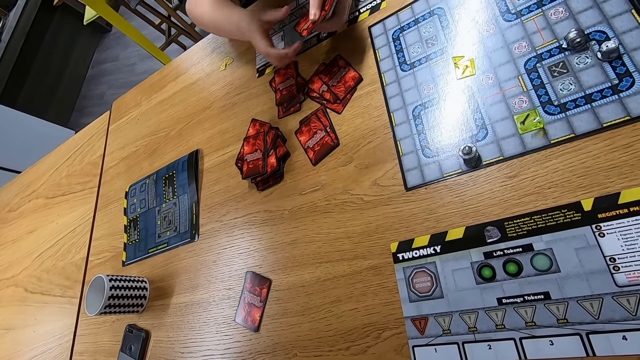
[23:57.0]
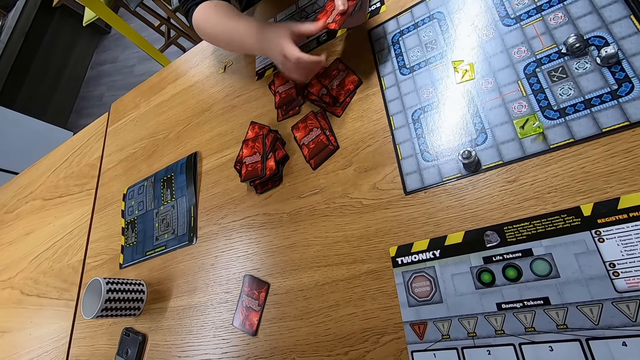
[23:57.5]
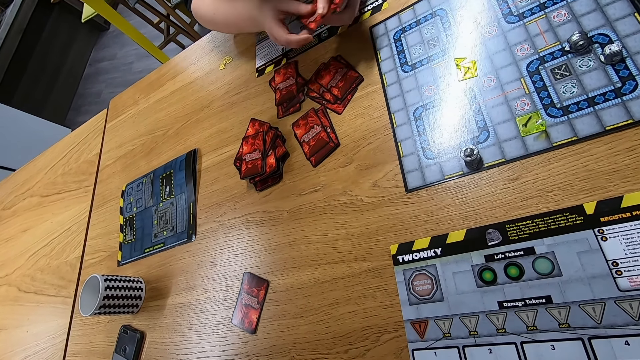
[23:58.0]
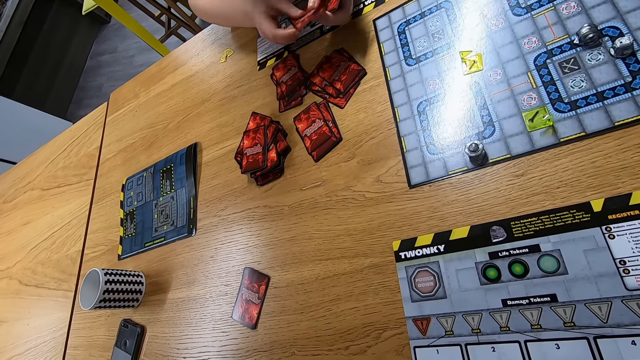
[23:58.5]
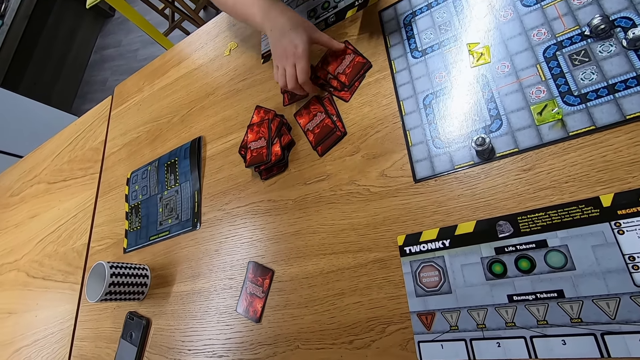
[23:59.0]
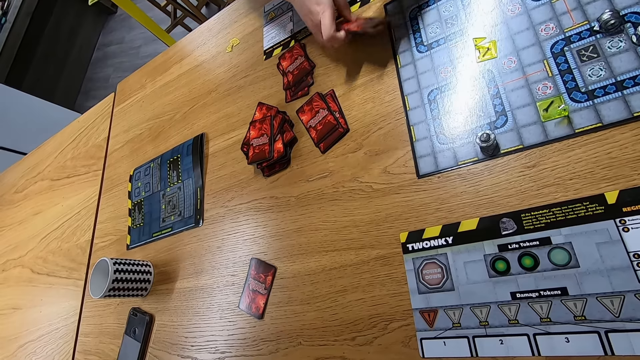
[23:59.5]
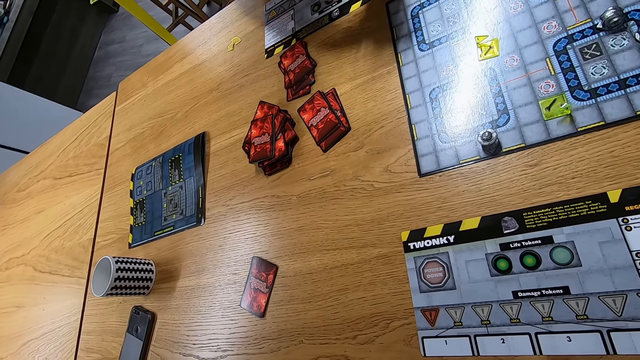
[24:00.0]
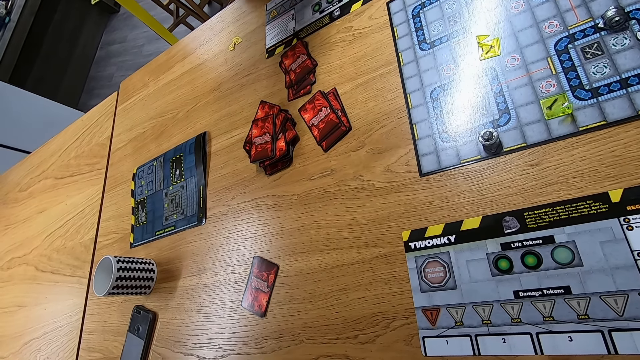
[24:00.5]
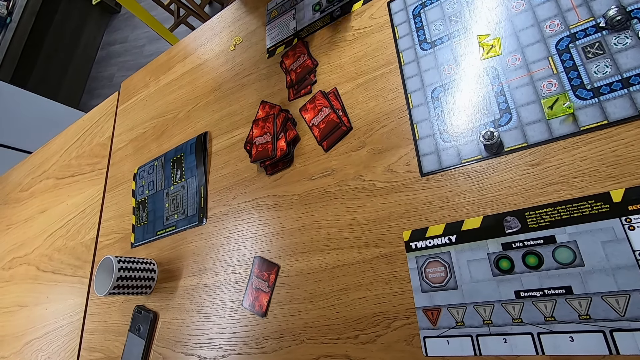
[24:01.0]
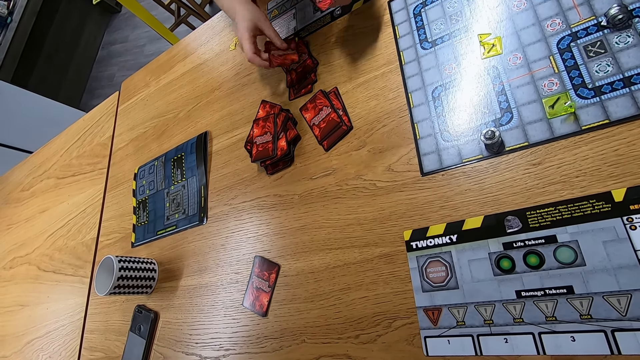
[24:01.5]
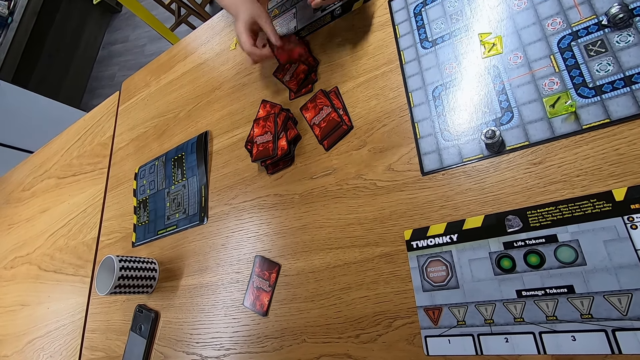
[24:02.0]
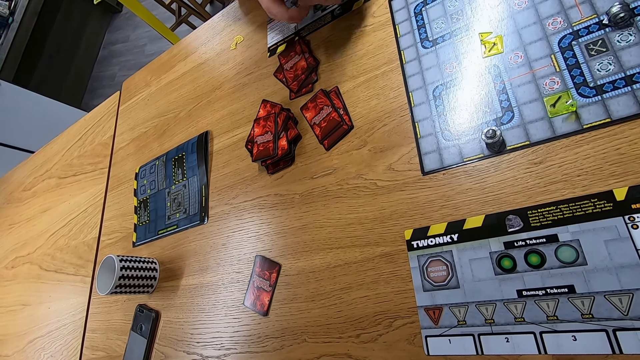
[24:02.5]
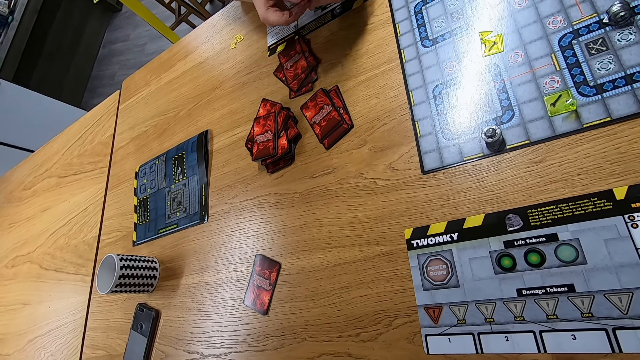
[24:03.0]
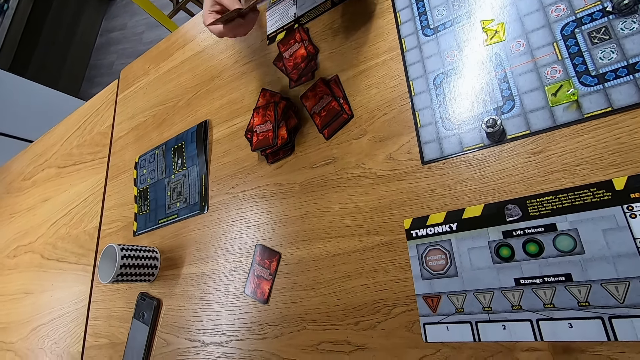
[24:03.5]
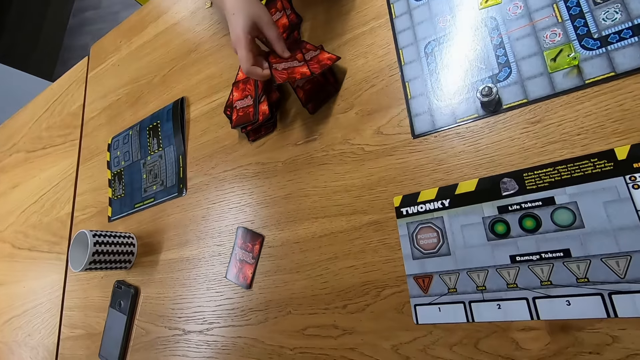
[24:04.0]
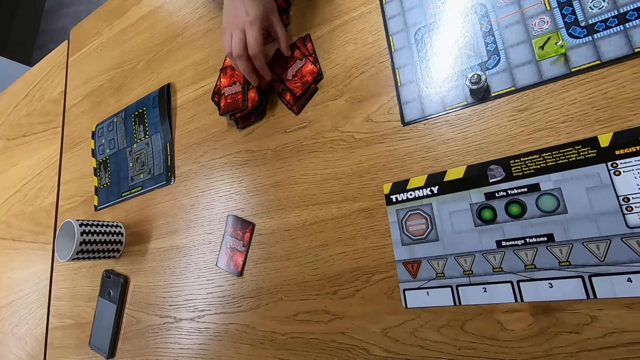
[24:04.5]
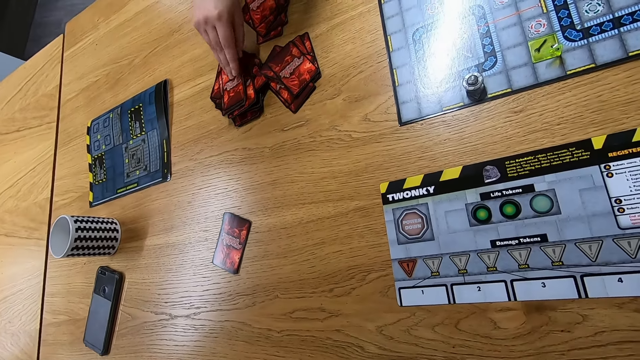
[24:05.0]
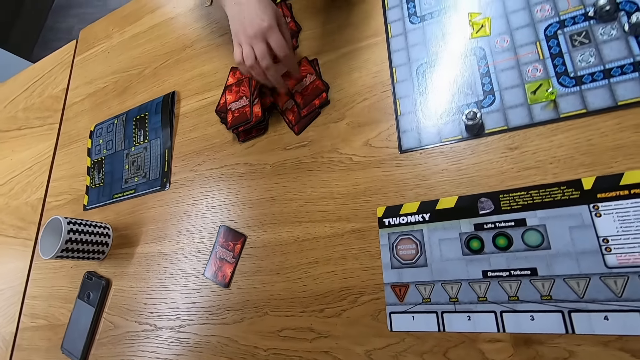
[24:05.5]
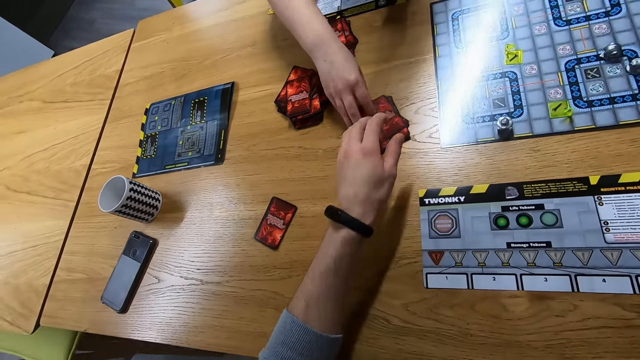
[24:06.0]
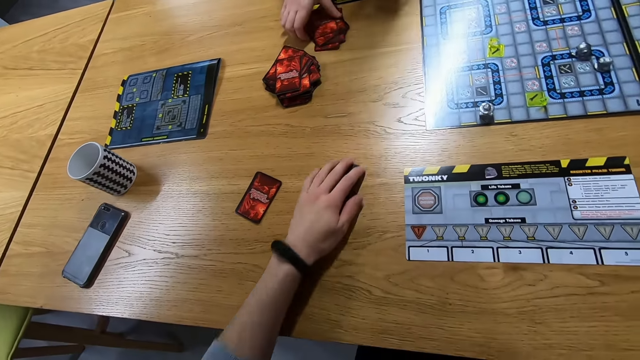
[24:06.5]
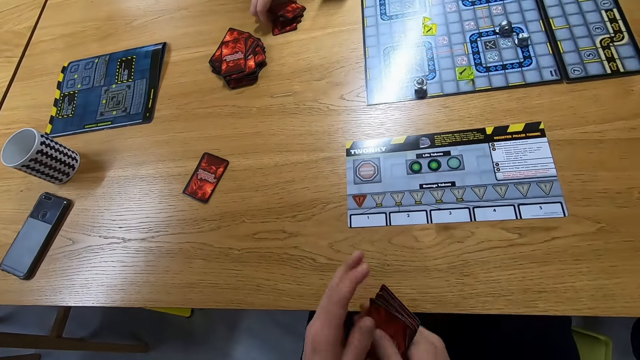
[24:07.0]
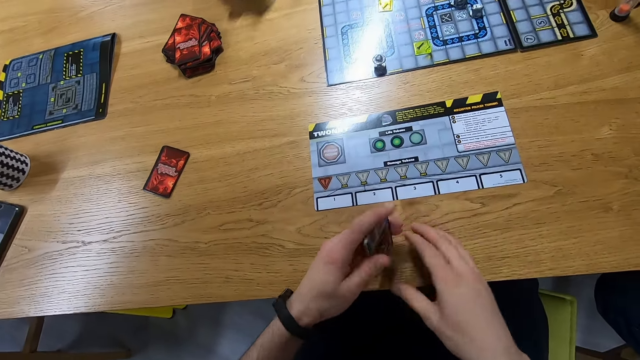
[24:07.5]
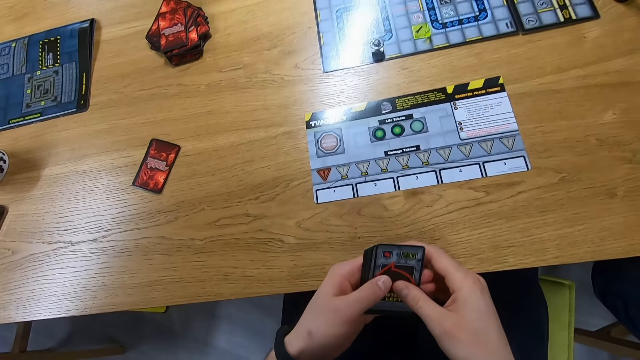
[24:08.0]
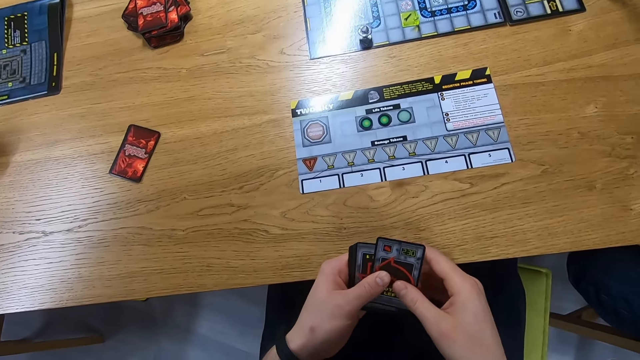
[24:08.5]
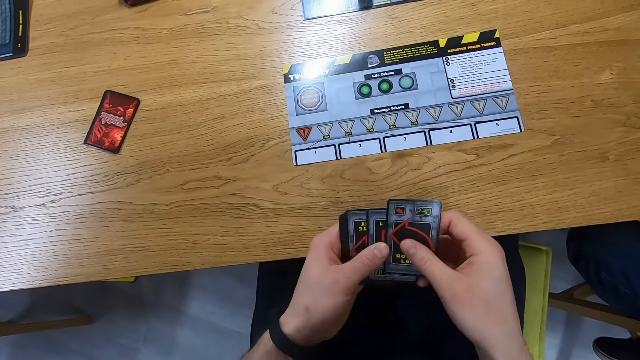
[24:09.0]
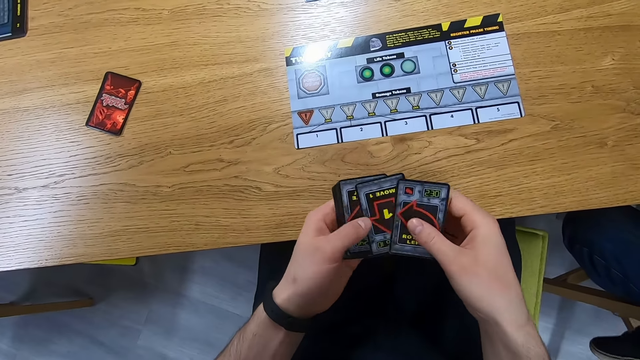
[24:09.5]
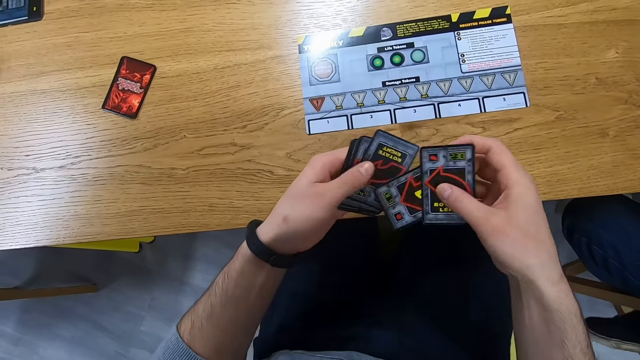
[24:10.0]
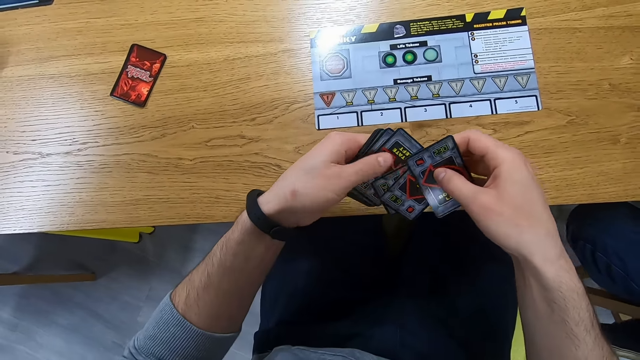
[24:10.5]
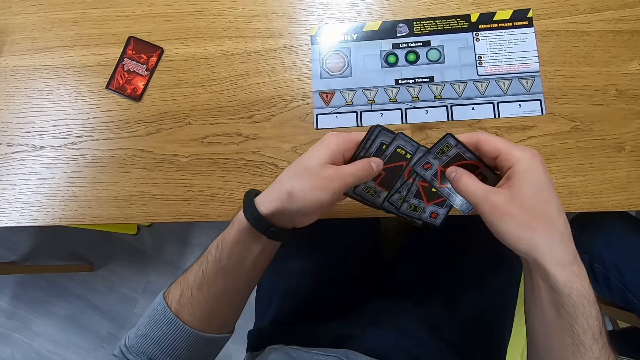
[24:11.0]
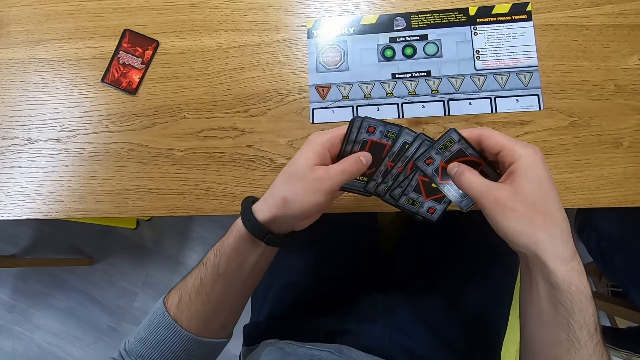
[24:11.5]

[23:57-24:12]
A lady picks up the cards. The lady gives the cards to a person. The lady distributes the cards, places the cards on the table, picks up a card, places the card on the other cards, and moves the cards towards the camera wearer. The camera wearer picks up the cards. The lady picks up cards. The camera wearer shuffles the cards and looks at the cards.

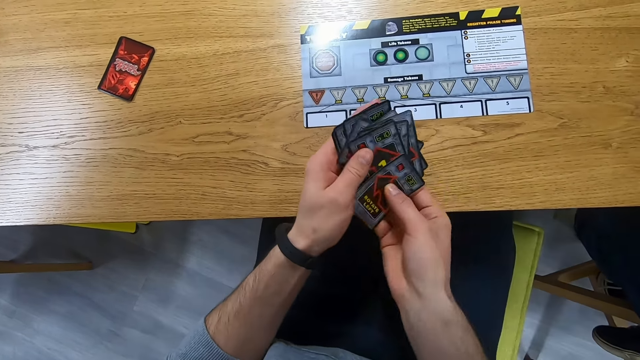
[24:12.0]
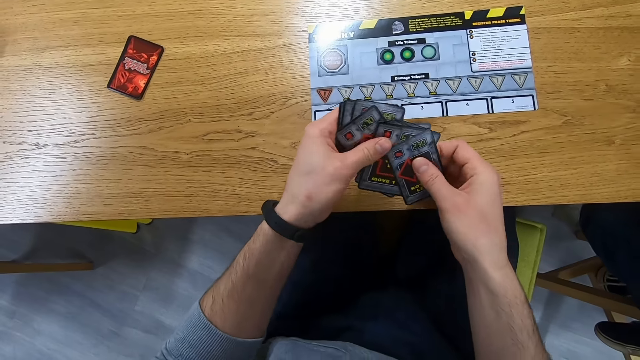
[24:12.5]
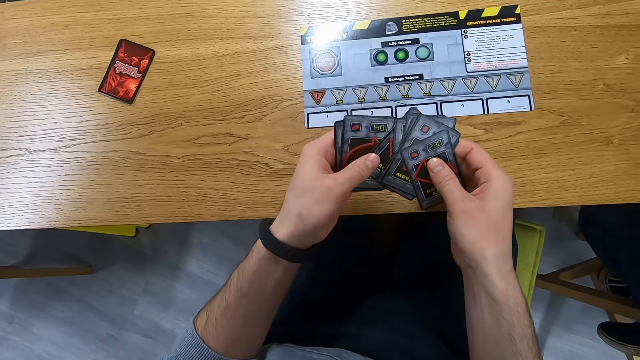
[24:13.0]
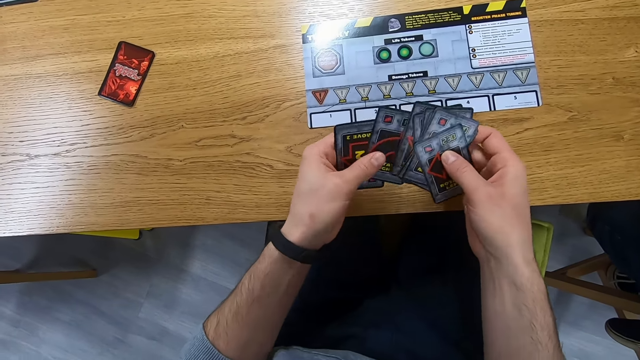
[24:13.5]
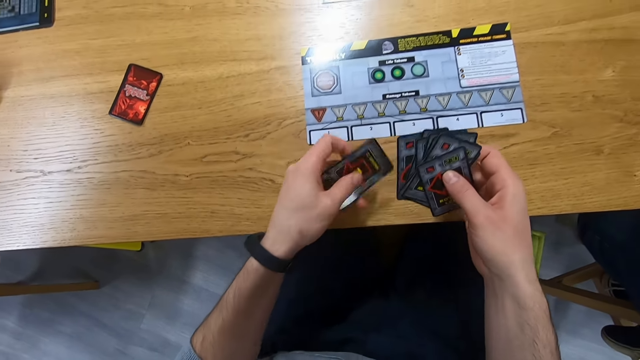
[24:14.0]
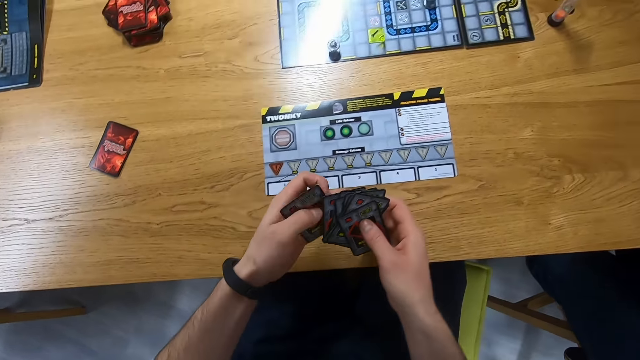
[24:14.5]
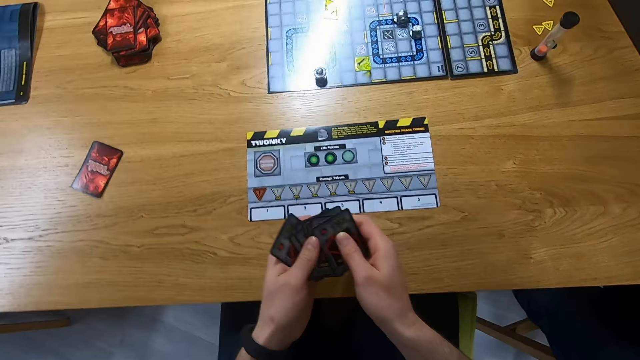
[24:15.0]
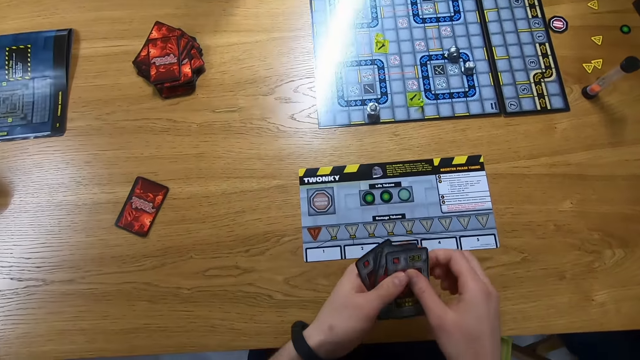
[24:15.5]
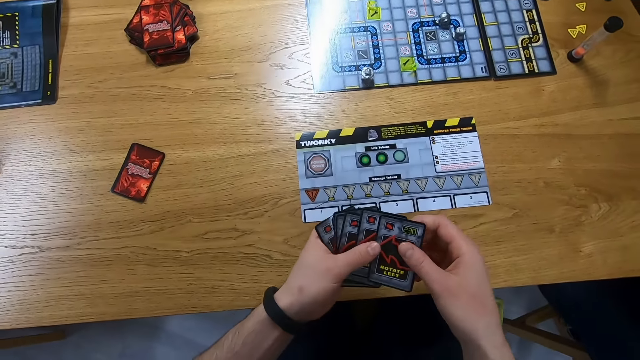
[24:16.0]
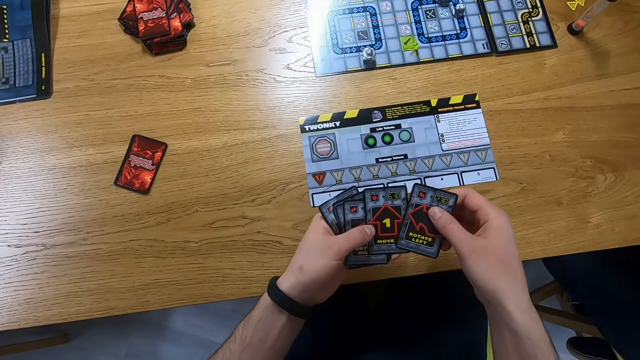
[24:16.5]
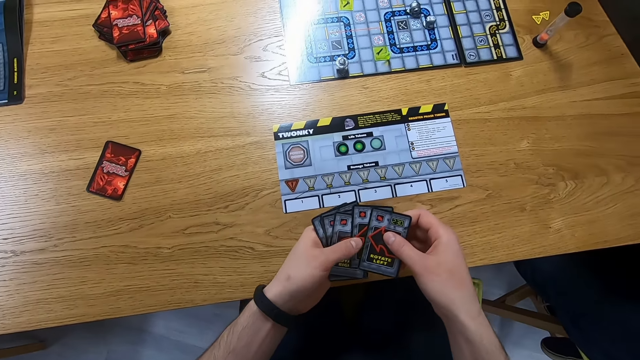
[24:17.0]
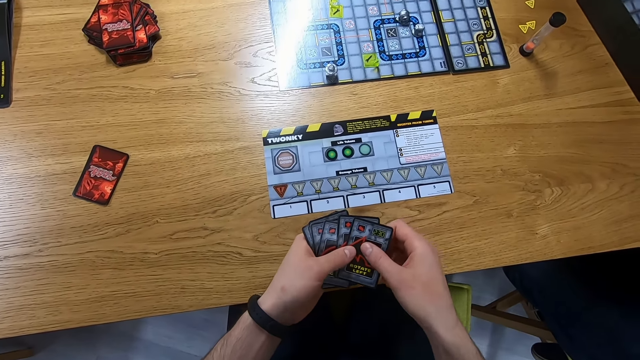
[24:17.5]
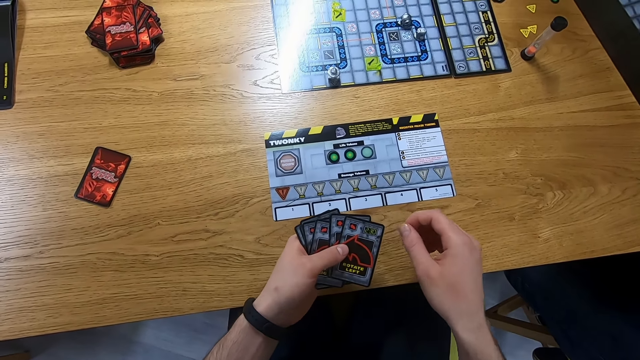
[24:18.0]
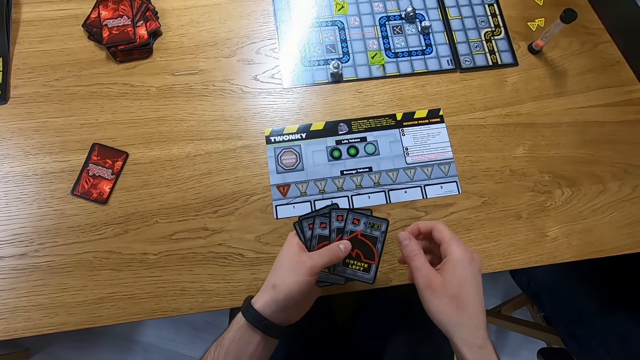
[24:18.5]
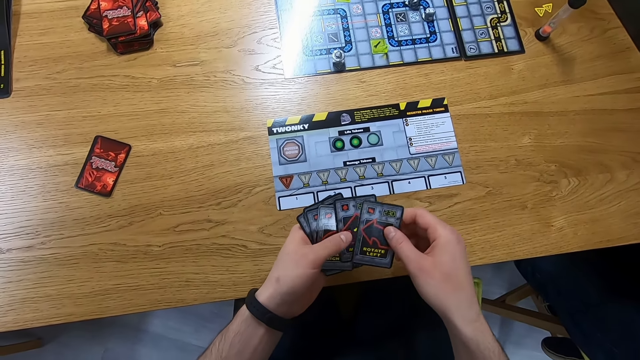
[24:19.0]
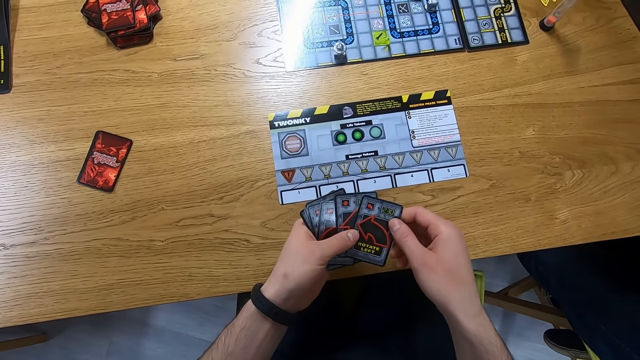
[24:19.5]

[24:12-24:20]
The camera wearer stares at the cards and shuffles the cards.
